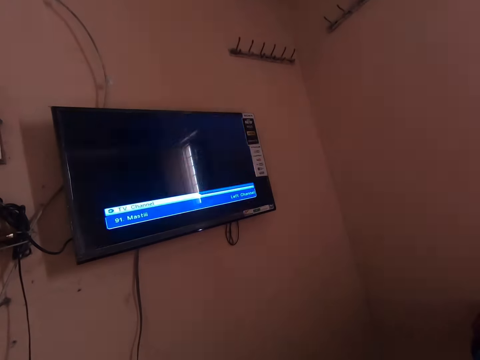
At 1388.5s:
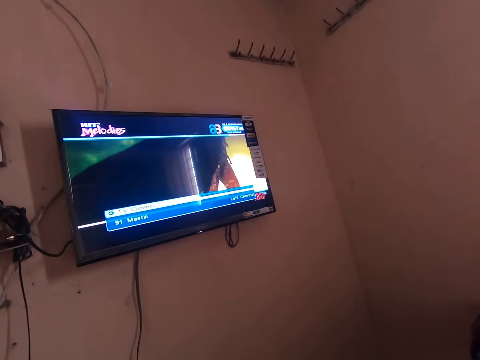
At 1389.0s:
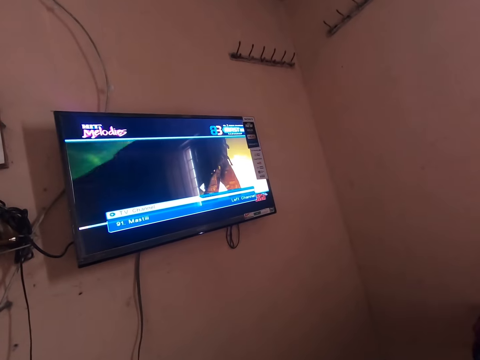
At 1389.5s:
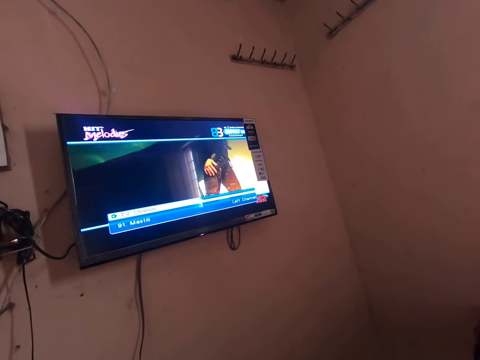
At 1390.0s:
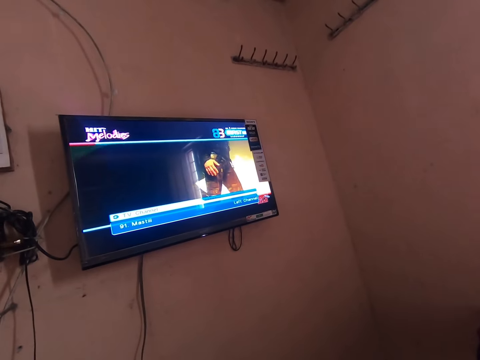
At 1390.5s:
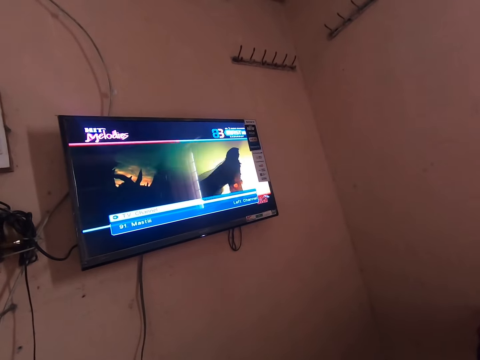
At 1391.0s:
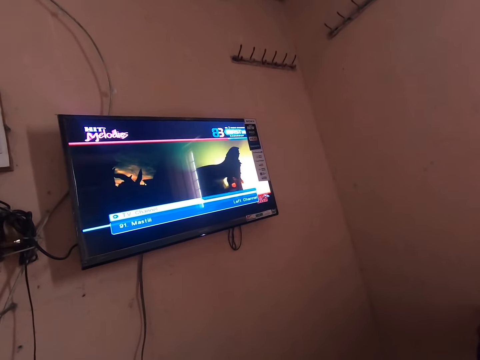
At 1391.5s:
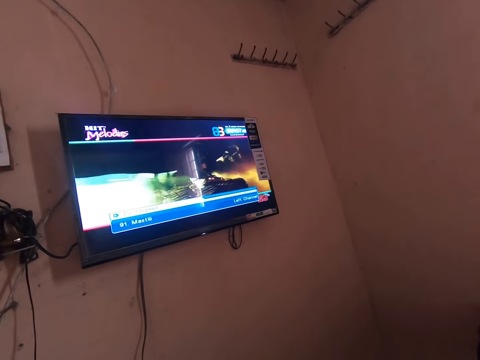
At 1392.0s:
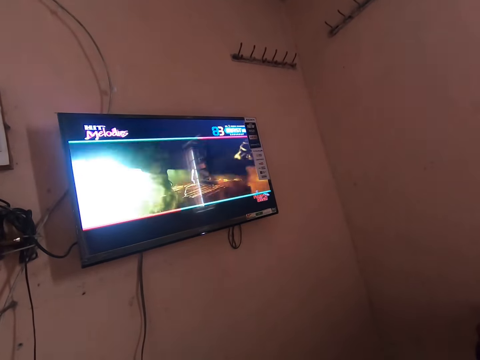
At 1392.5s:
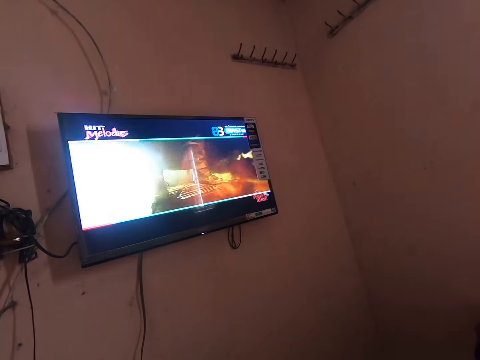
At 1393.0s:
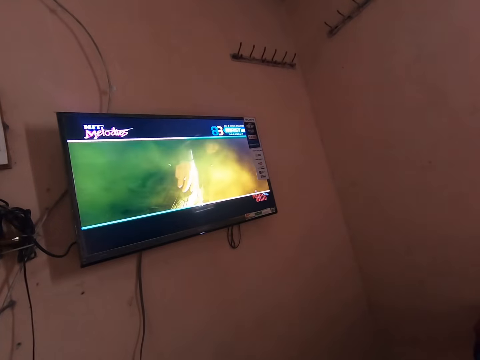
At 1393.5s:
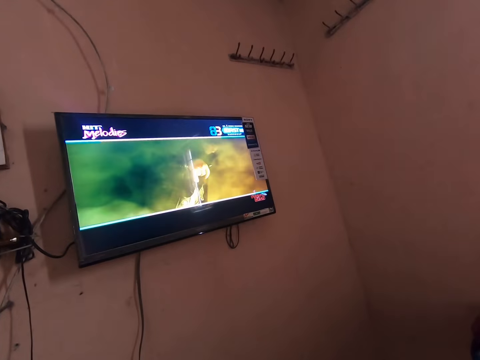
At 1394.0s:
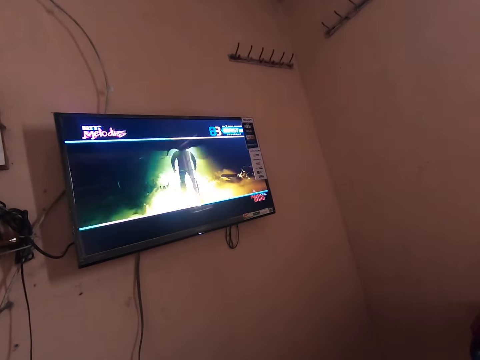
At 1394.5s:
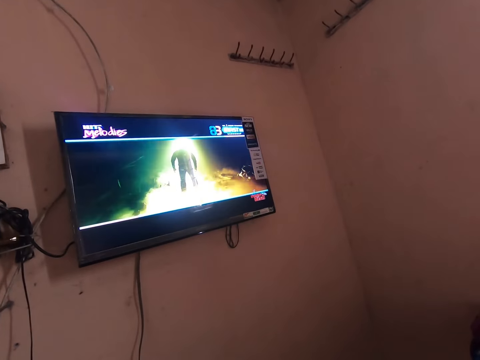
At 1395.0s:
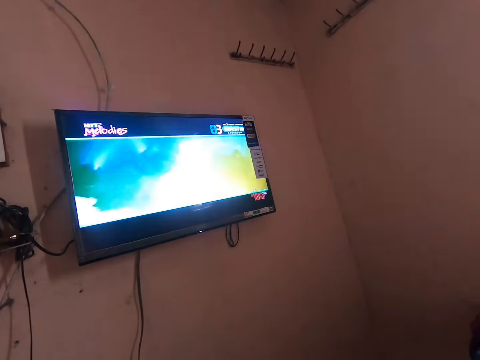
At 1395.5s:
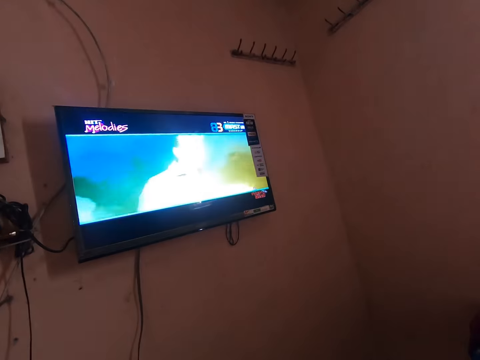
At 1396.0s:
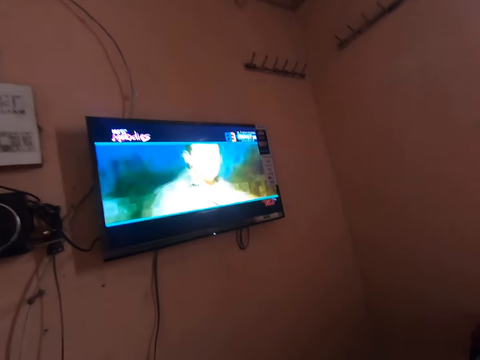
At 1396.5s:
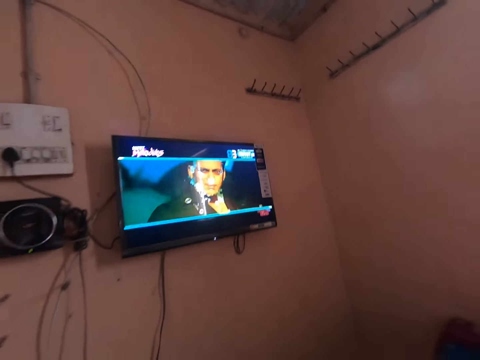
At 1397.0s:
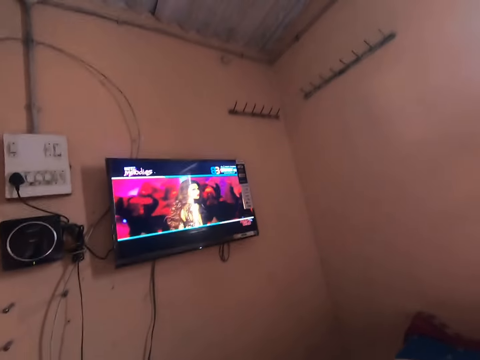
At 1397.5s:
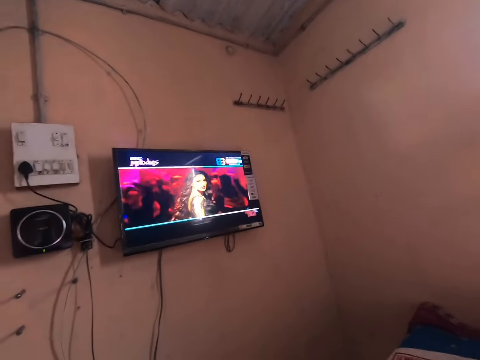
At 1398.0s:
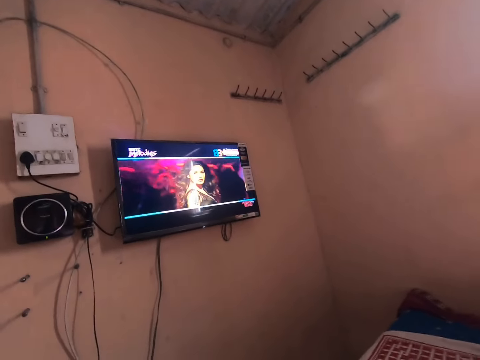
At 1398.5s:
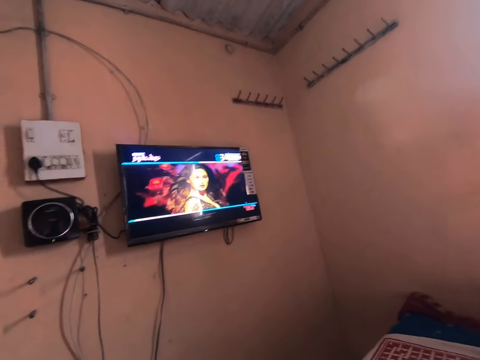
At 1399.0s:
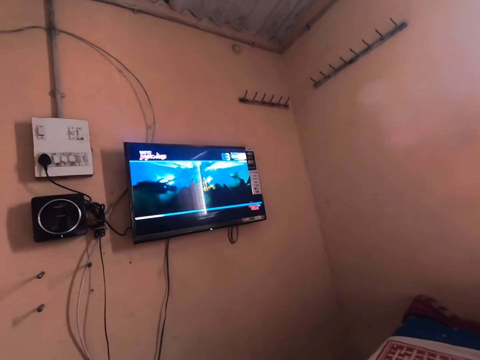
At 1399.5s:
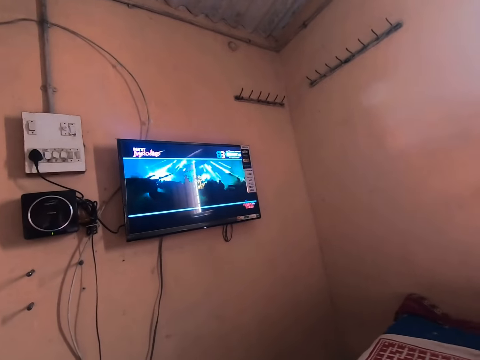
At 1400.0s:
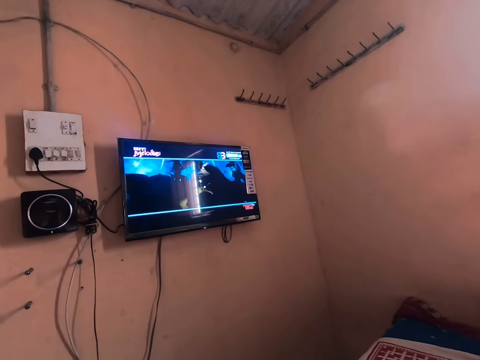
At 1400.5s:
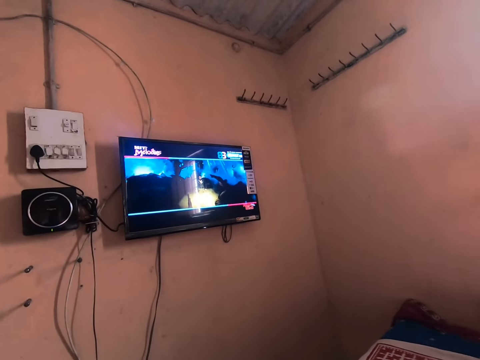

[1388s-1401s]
The camera wearer watches the channel. He removes his left hand from the digital decoder.

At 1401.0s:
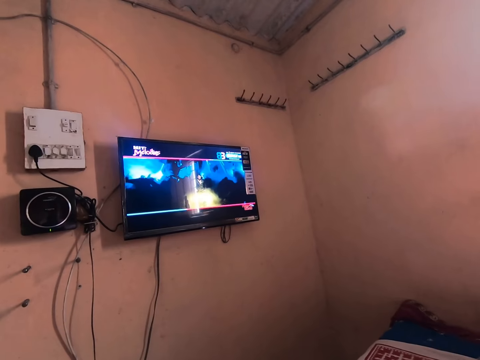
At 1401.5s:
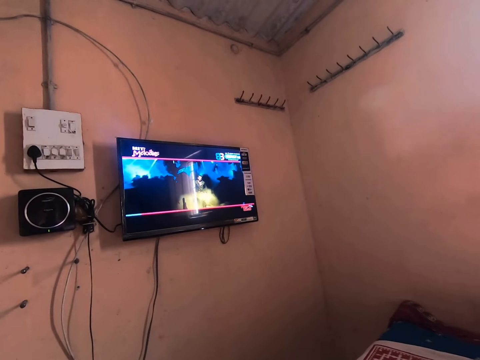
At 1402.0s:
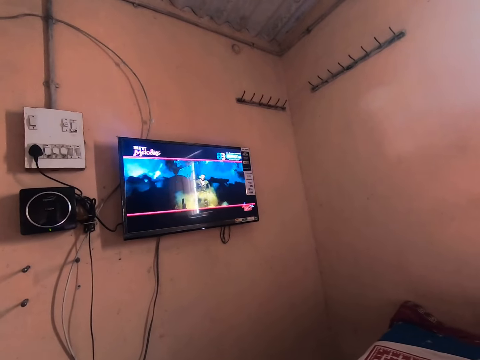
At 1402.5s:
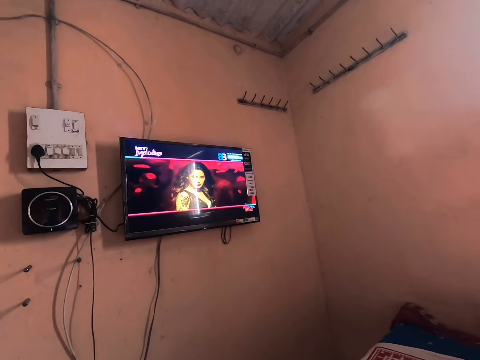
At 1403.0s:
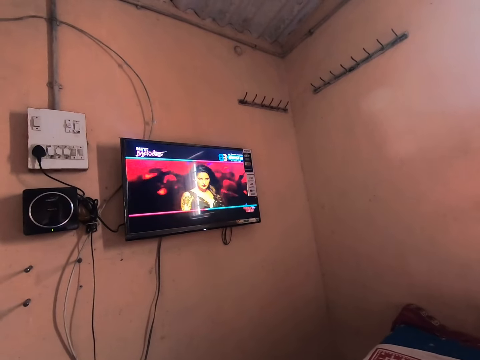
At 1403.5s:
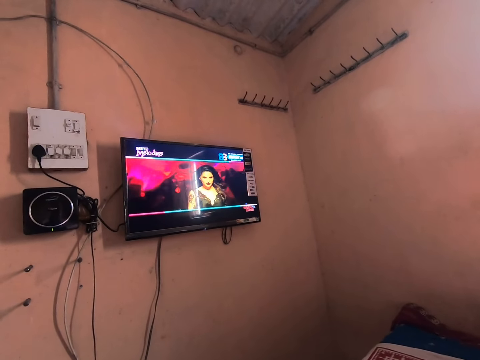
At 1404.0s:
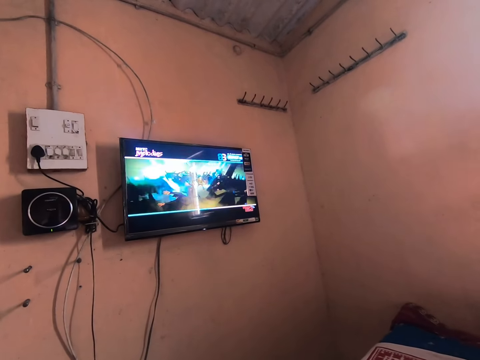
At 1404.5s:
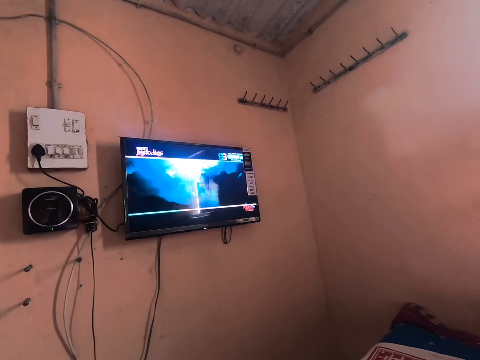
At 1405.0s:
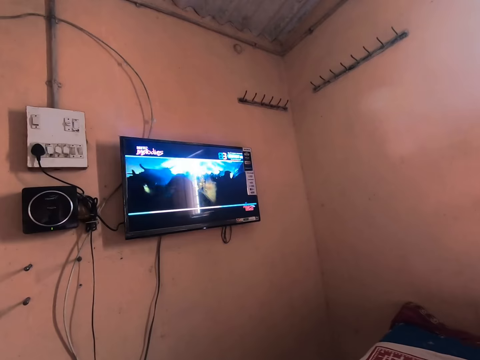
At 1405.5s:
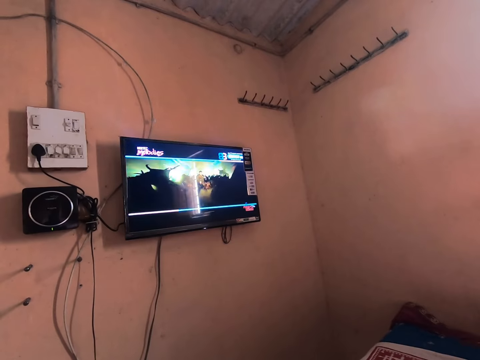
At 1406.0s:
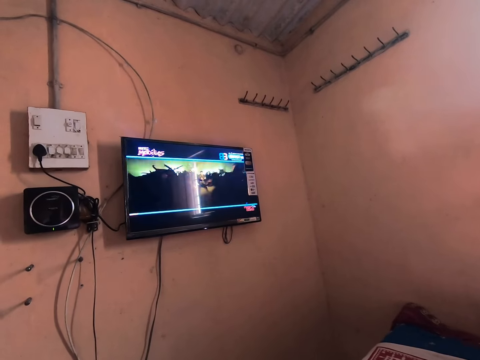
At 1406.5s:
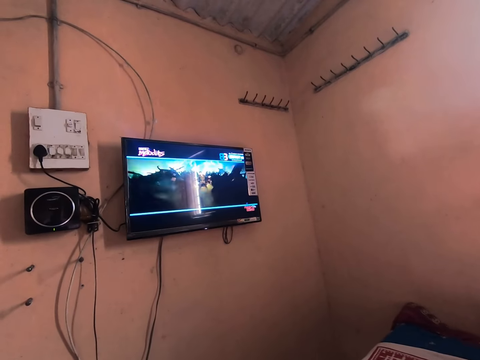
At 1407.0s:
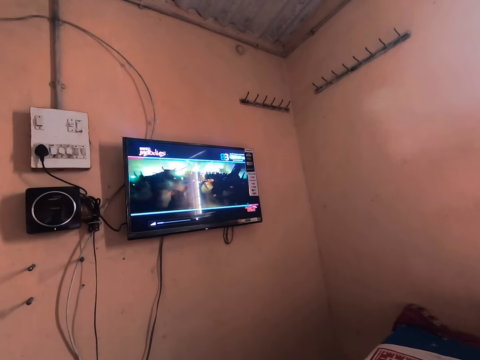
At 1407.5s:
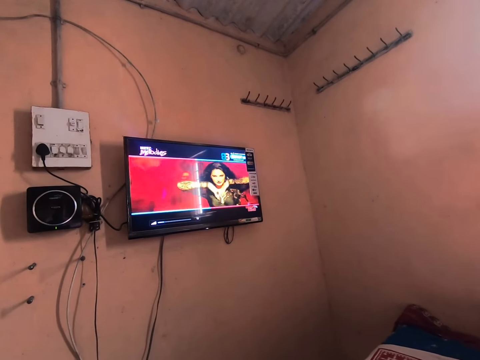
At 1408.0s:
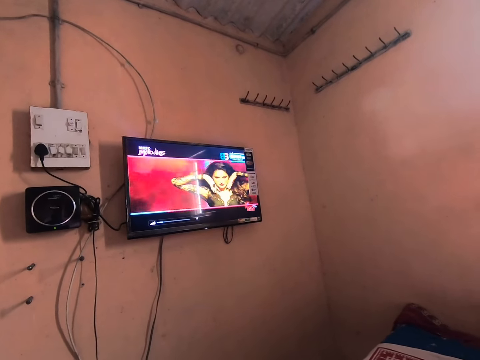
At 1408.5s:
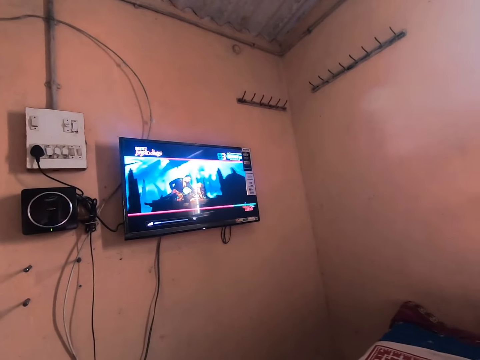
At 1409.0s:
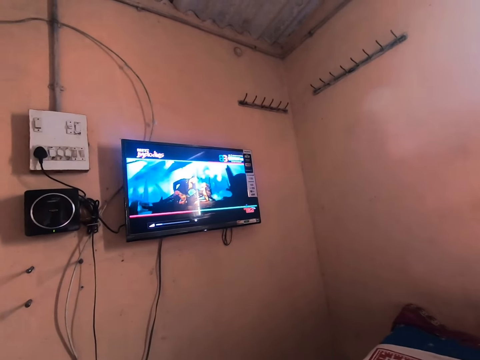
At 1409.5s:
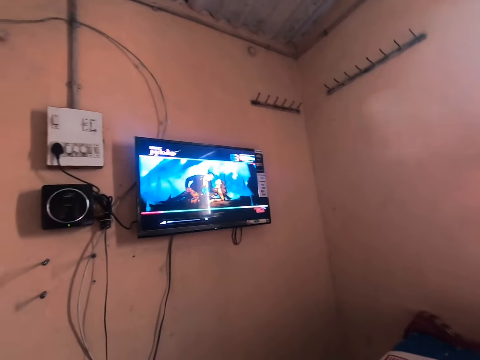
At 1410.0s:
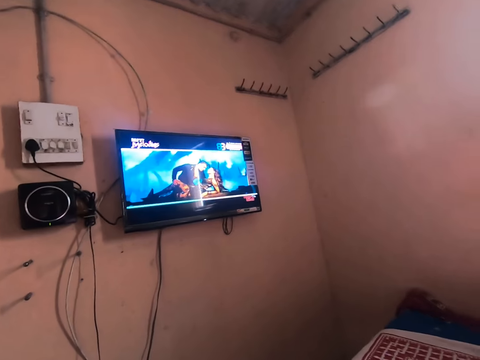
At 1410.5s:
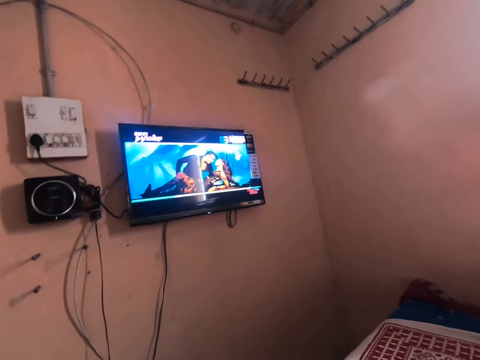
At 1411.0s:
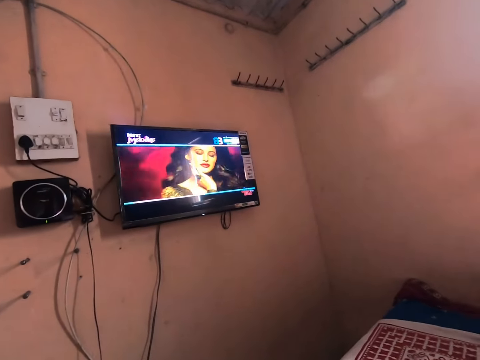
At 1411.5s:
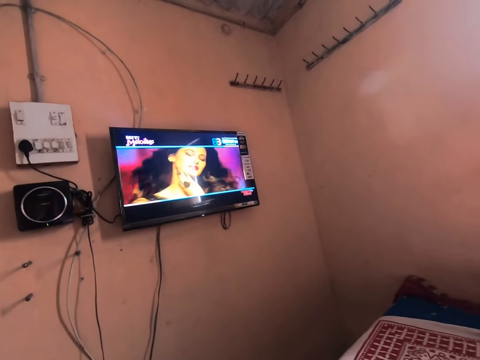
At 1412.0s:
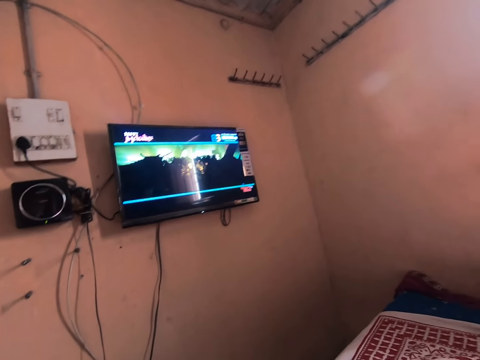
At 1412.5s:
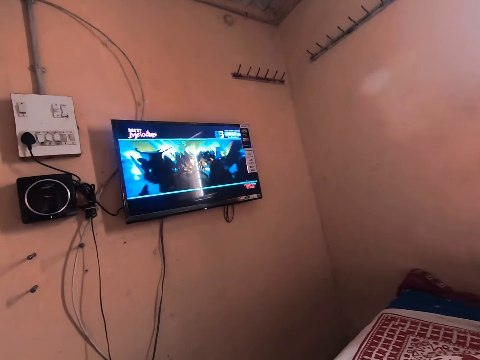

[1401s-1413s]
The camera wearer increases the volume.
